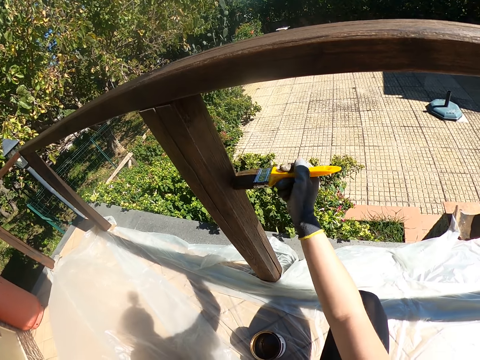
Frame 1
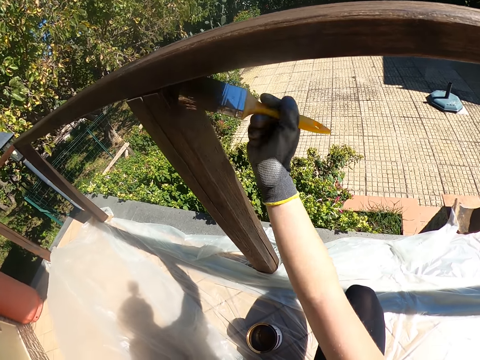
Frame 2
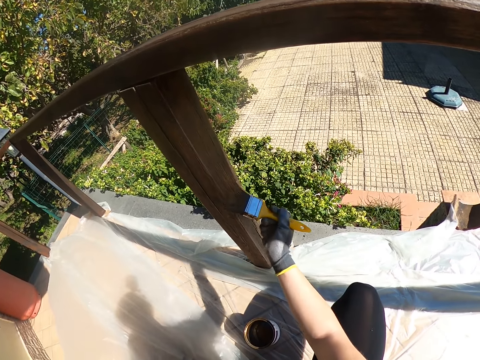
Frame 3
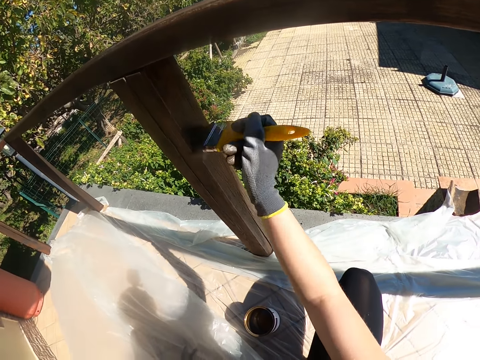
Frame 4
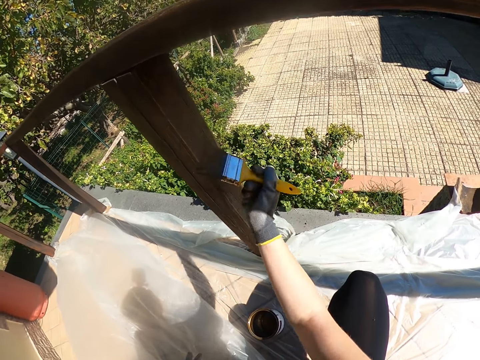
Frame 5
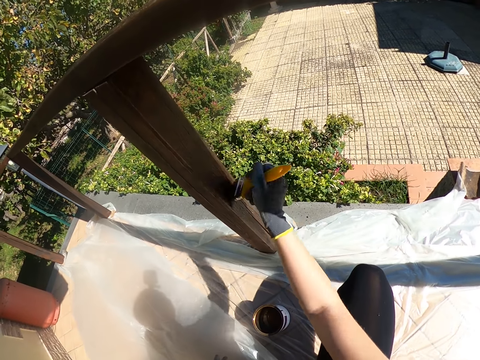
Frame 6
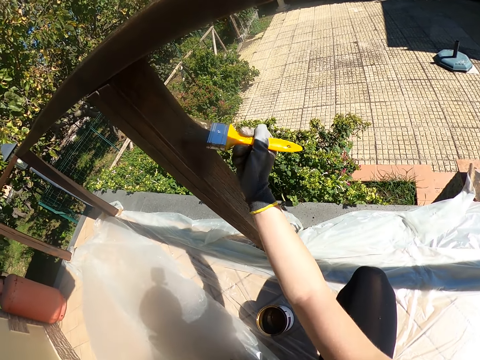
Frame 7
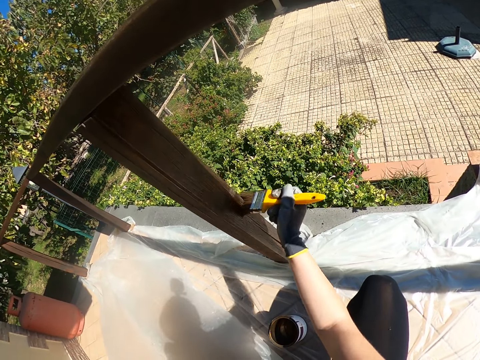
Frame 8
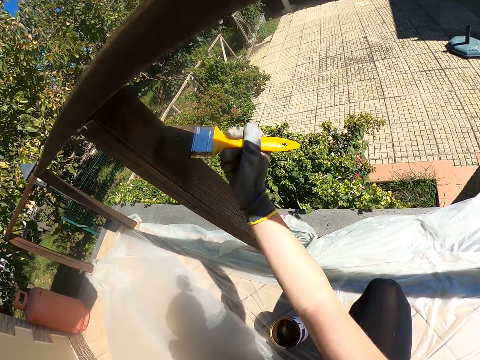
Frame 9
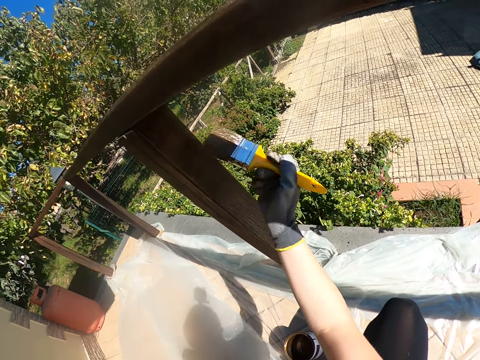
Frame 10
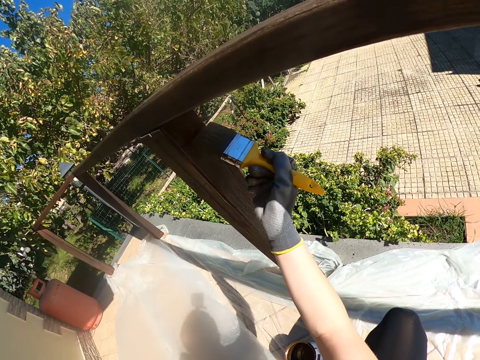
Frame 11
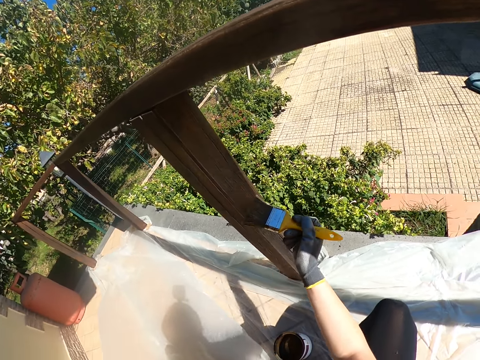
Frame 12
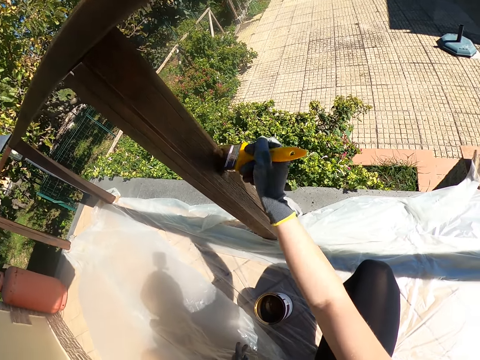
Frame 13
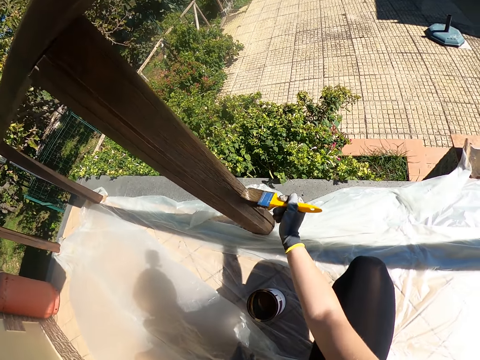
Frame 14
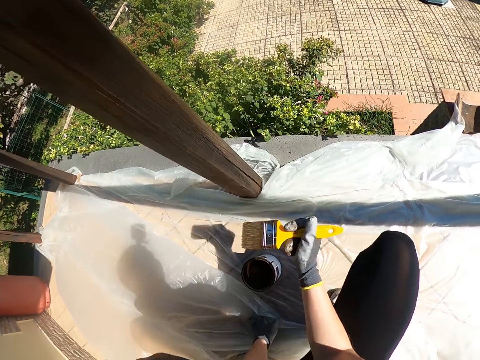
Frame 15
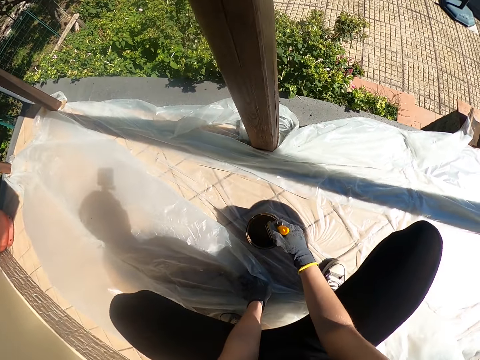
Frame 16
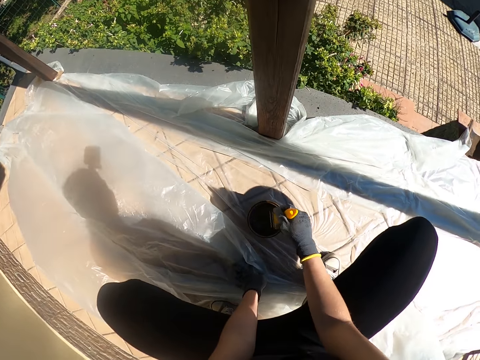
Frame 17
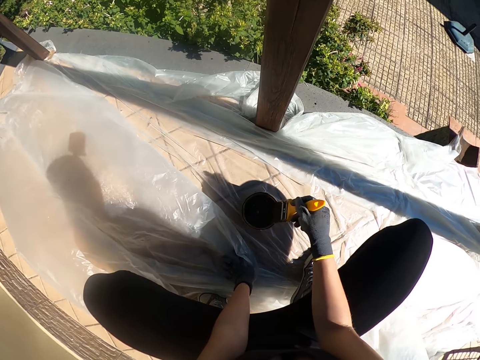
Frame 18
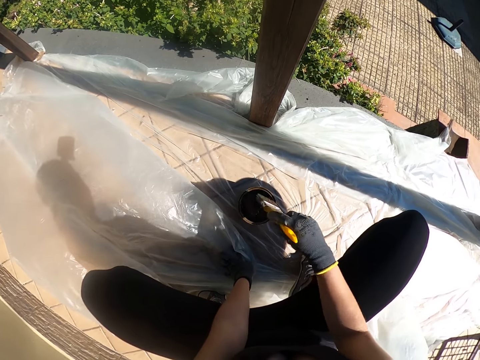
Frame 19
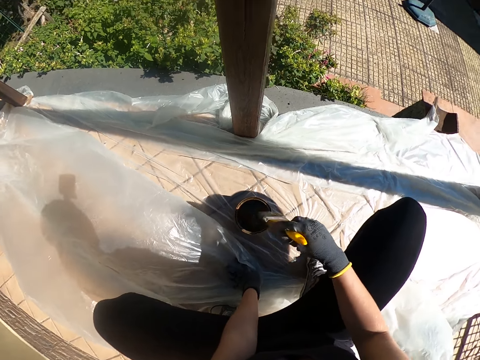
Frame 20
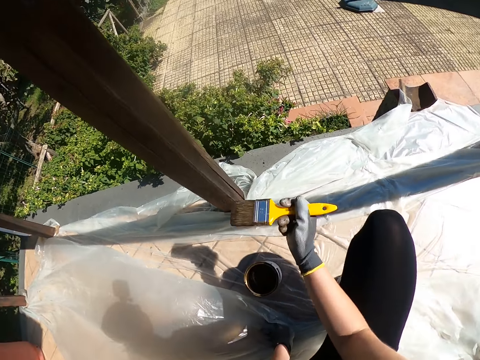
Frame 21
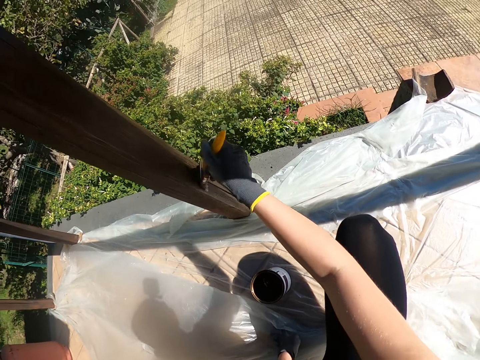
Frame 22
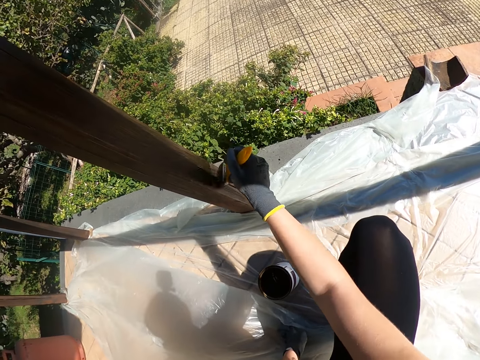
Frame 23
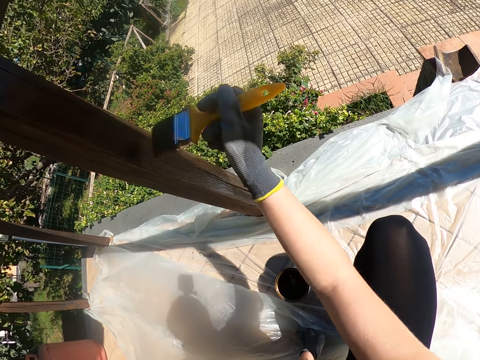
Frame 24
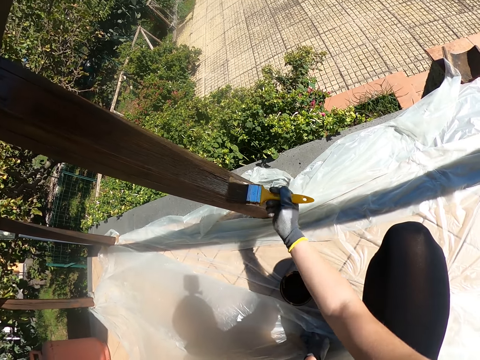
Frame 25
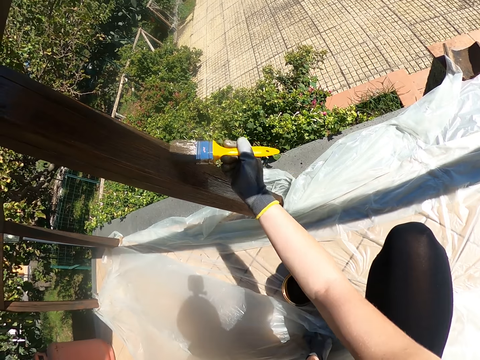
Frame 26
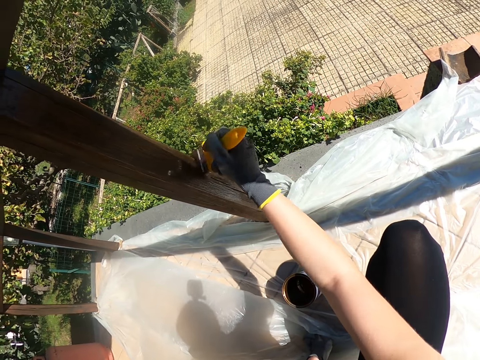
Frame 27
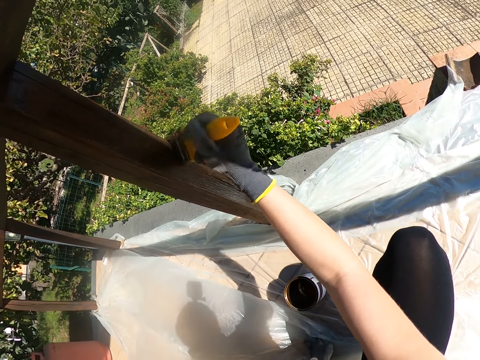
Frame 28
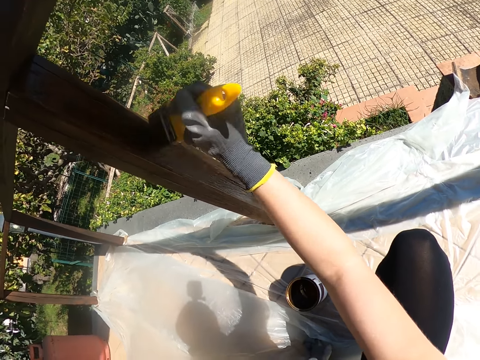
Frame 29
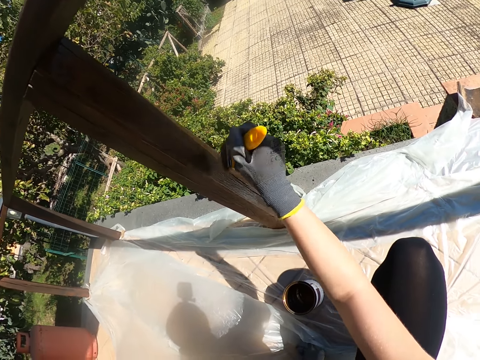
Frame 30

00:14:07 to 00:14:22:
The camera wearer dips the paintbrush into the paint. They paint the fence with the paintbrush.

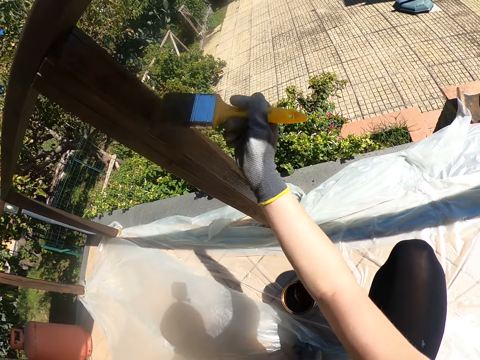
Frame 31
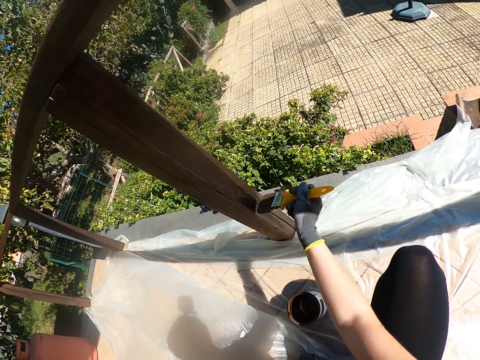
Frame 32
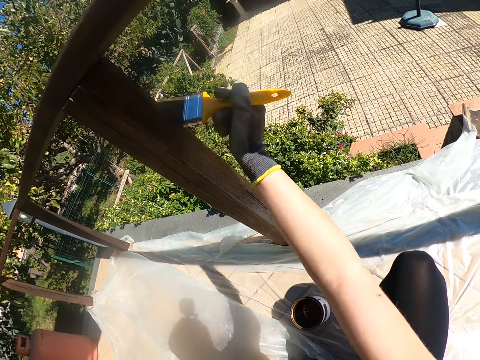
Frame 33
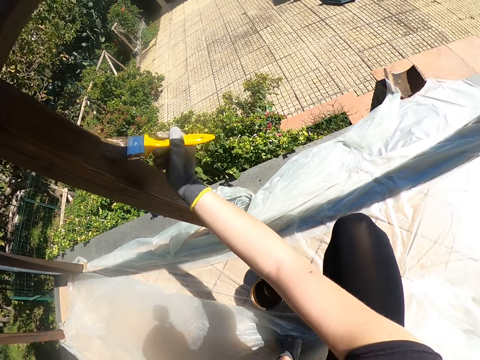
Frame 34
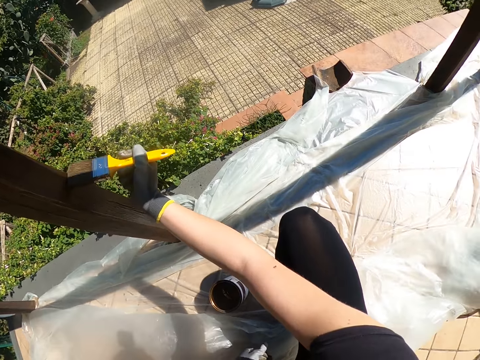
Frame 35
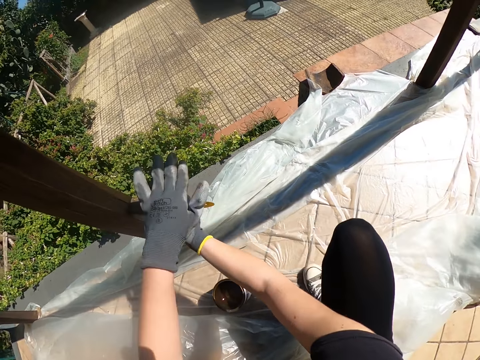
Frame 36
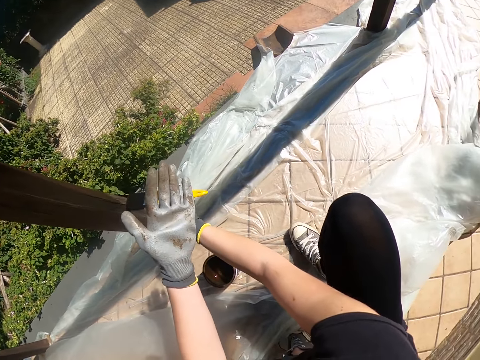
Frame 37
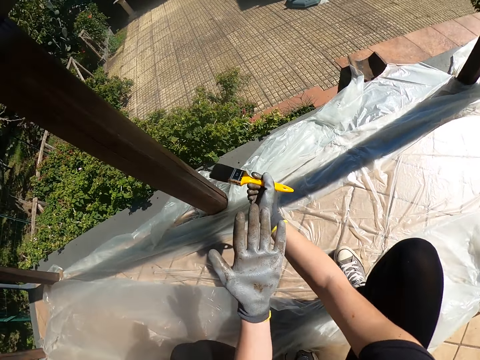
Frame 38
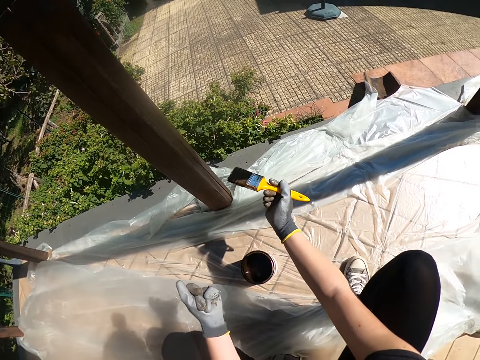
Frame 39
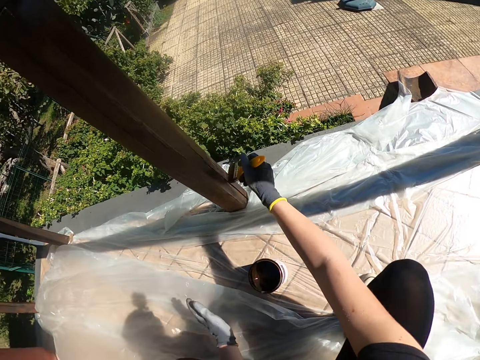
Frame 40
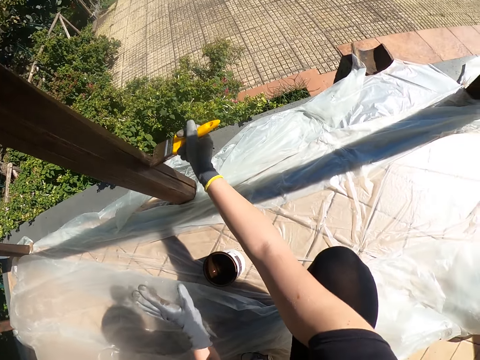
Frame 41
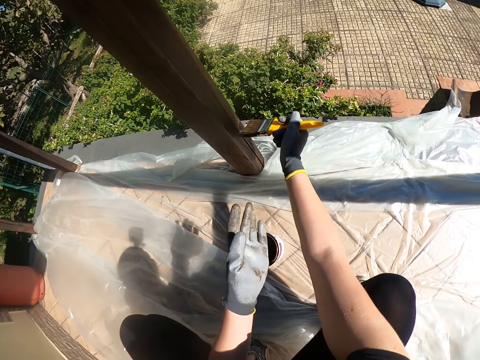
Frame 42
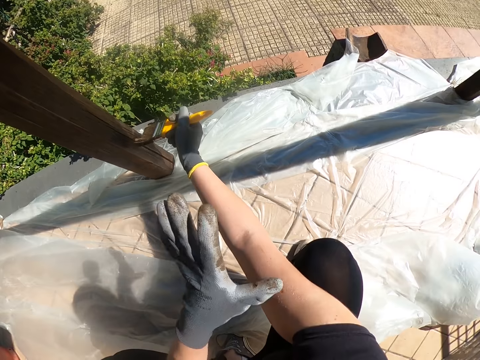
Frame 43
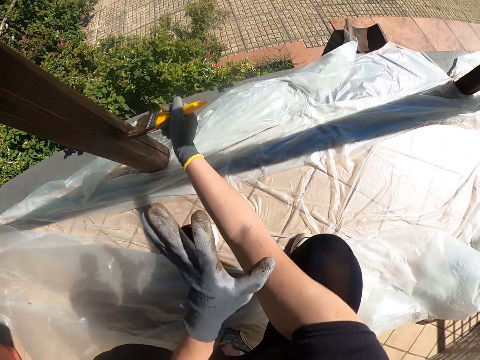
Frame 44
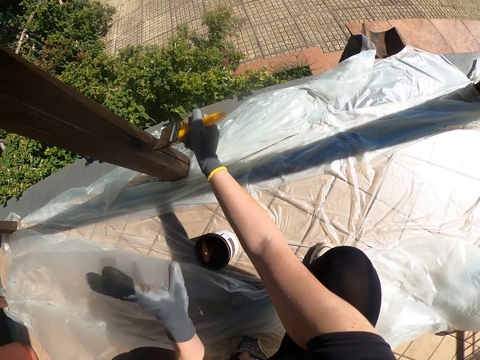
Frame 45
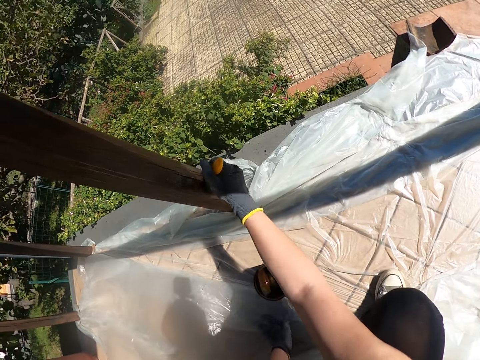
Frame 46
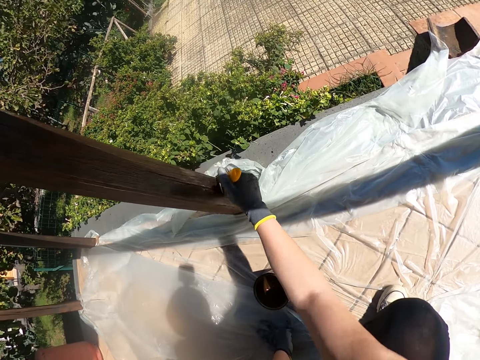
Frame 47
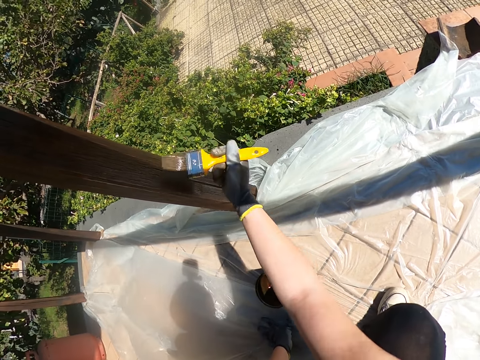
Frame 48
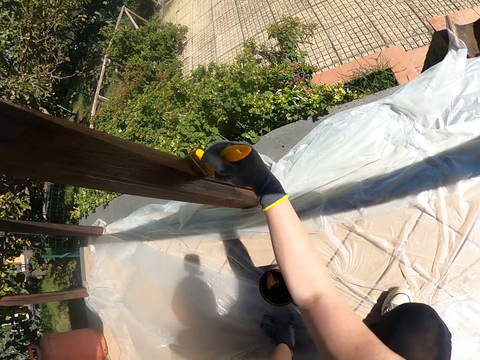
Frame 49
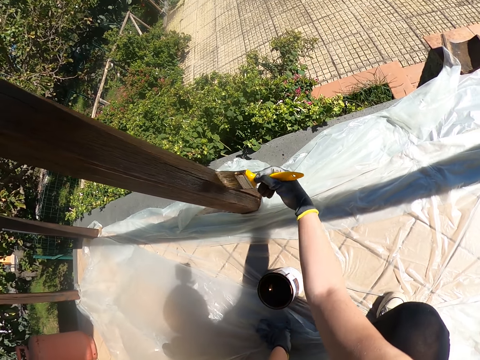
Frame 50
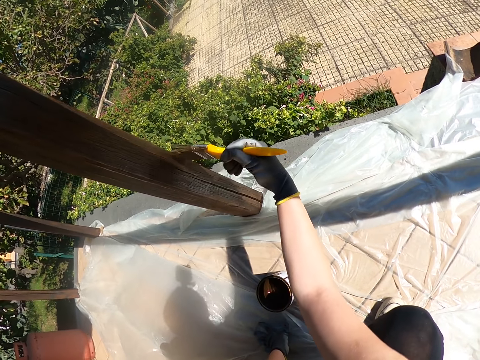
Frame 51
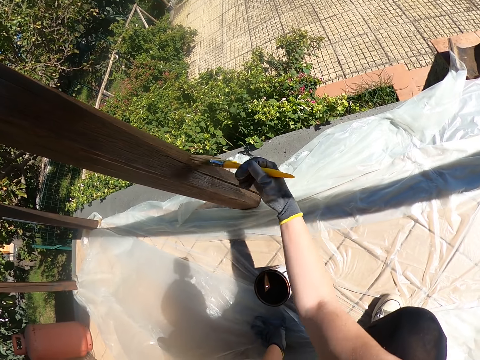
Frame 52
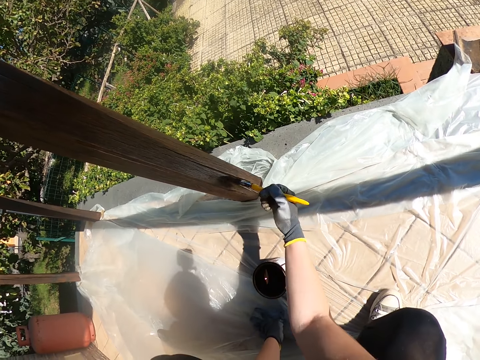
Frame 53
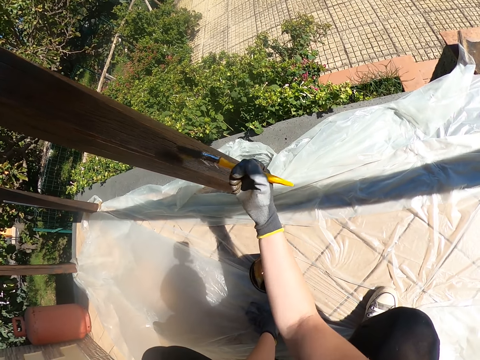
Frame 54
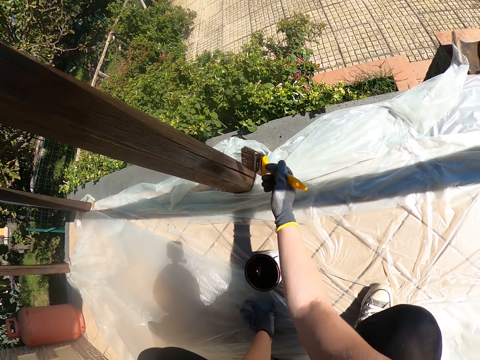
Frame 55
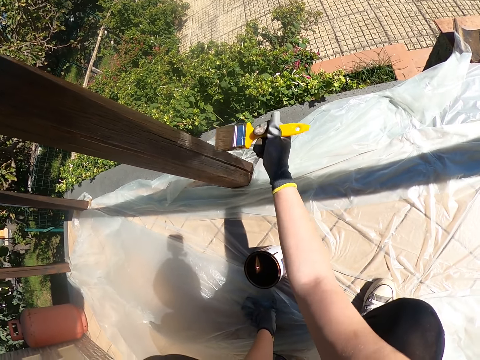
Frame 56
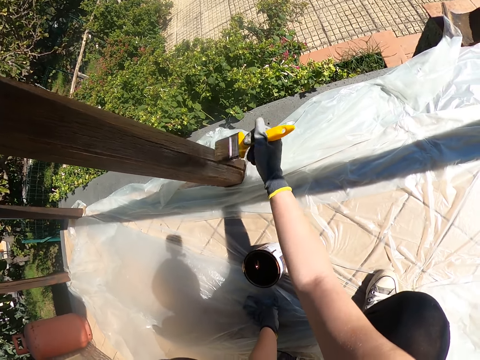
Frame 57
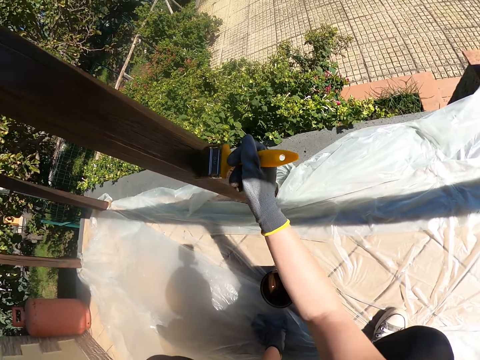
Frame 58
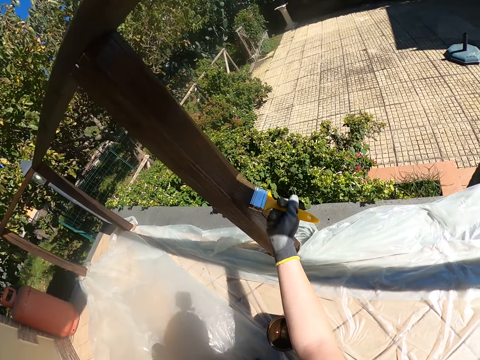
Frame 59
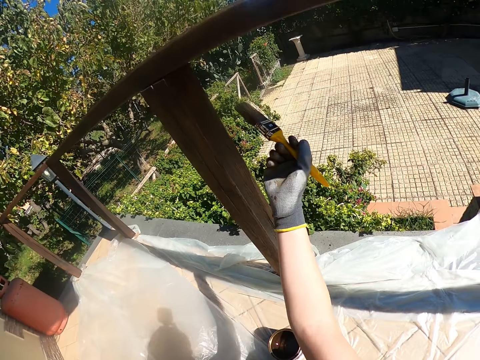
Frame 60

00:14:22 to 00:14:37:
The camera wearer wipes the arm. She beats her right hand with her left hand. She looks at the hand. She paints the fence with the paintbrush. She checks the hand. She touches the arm. She paints the fence with the paintbrush. She touches the nylon on the floor.
